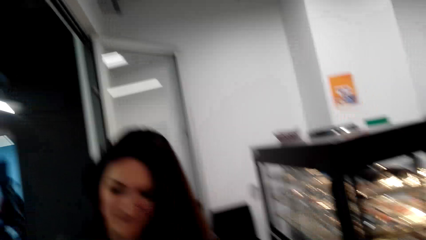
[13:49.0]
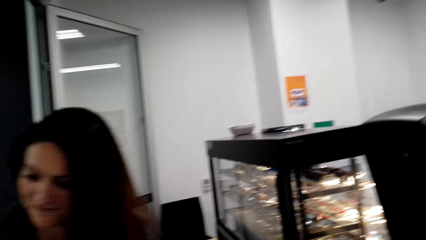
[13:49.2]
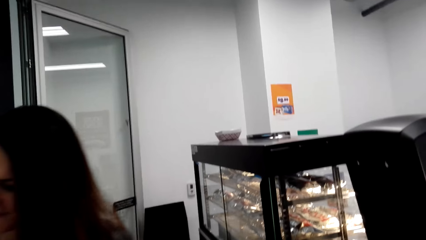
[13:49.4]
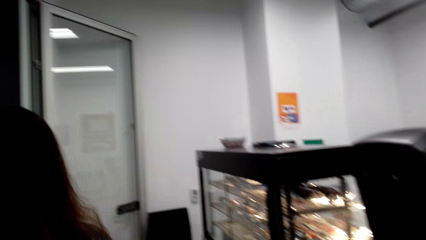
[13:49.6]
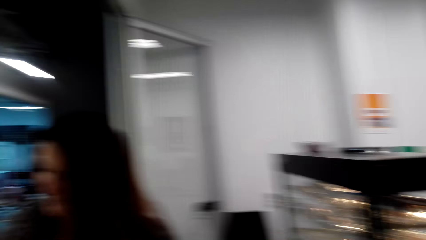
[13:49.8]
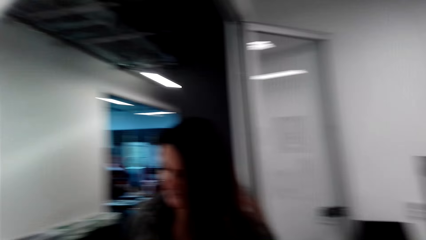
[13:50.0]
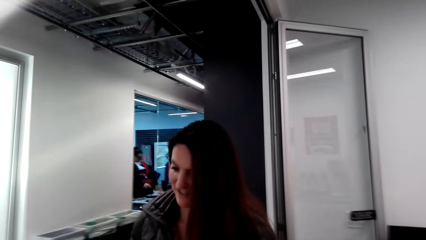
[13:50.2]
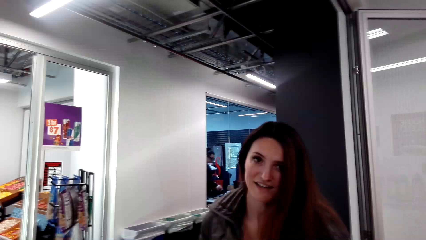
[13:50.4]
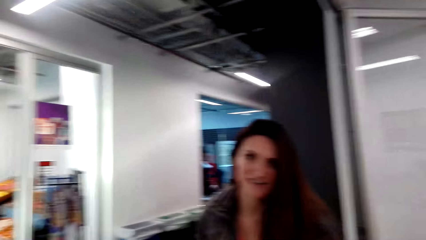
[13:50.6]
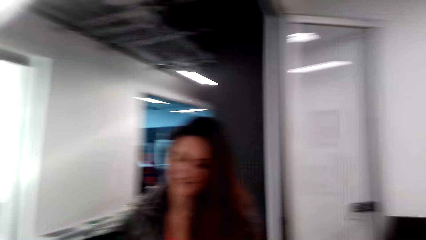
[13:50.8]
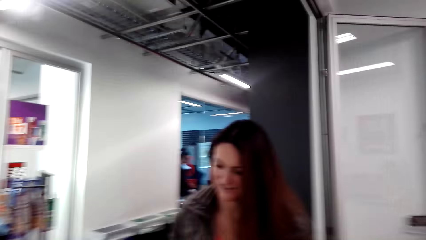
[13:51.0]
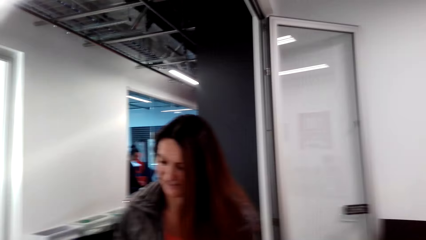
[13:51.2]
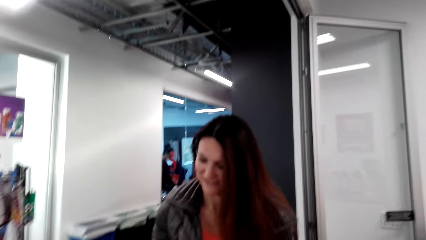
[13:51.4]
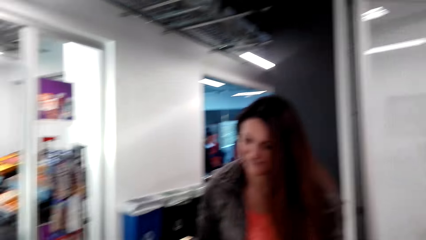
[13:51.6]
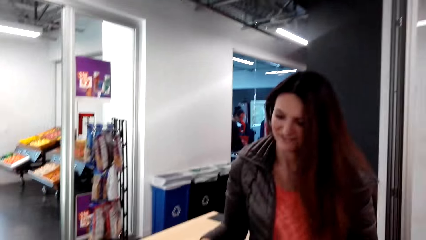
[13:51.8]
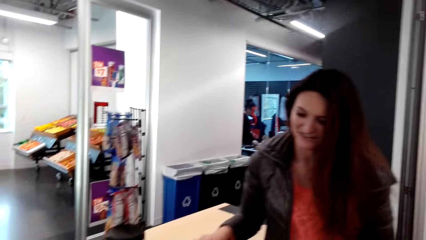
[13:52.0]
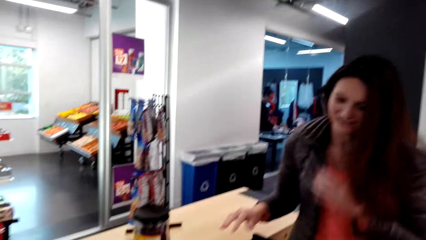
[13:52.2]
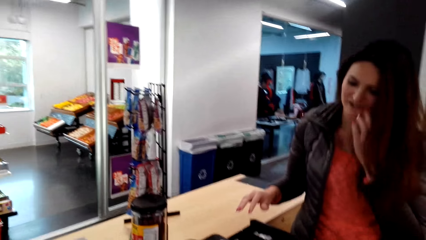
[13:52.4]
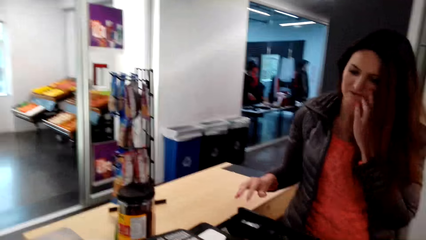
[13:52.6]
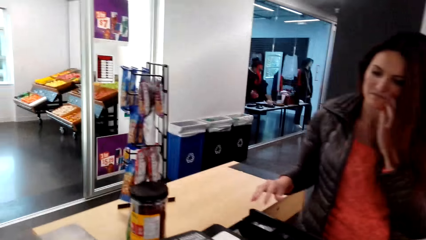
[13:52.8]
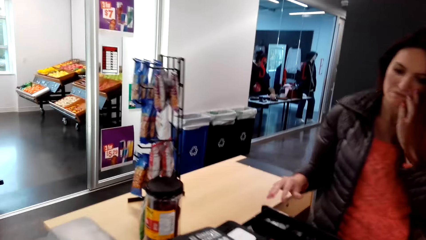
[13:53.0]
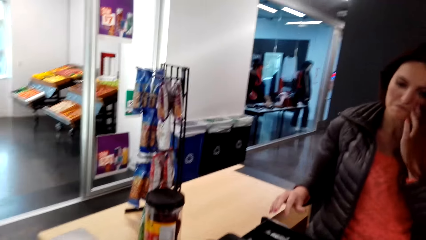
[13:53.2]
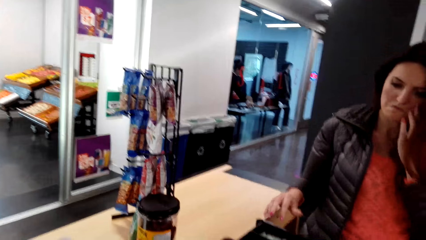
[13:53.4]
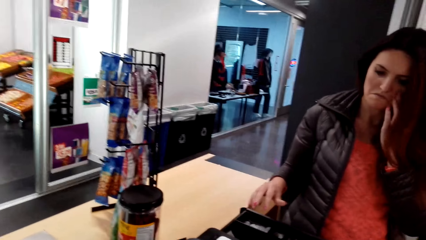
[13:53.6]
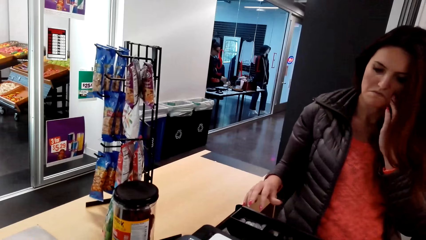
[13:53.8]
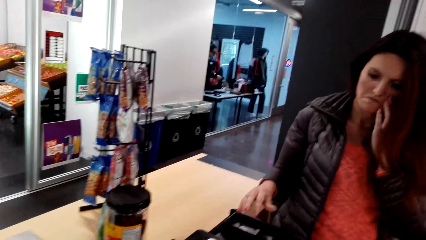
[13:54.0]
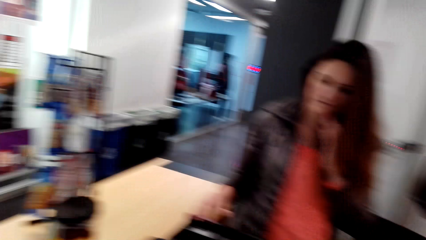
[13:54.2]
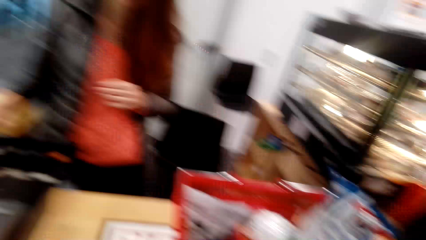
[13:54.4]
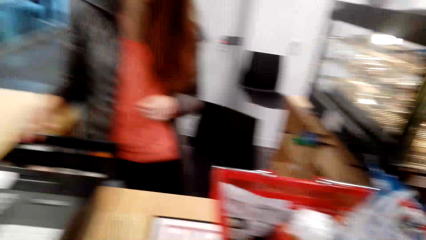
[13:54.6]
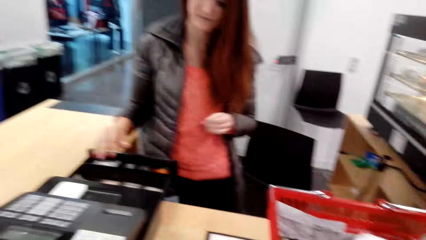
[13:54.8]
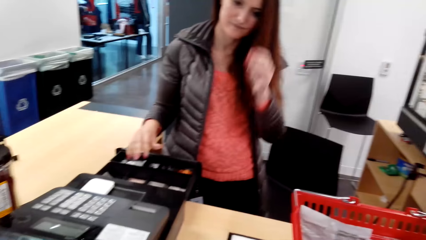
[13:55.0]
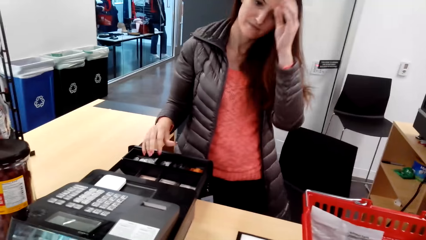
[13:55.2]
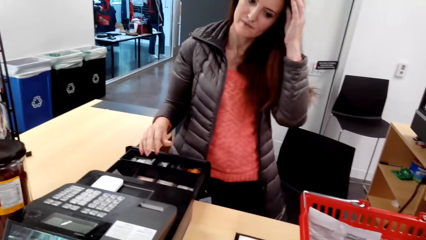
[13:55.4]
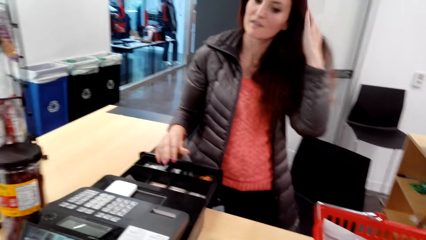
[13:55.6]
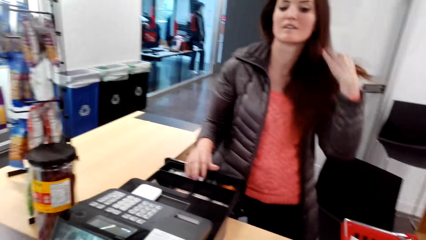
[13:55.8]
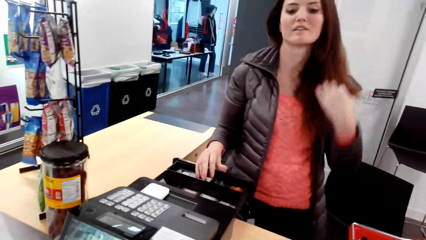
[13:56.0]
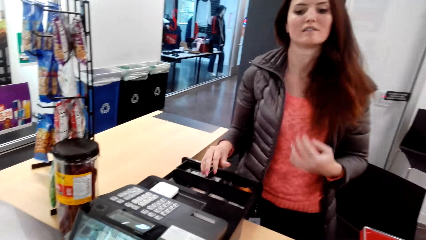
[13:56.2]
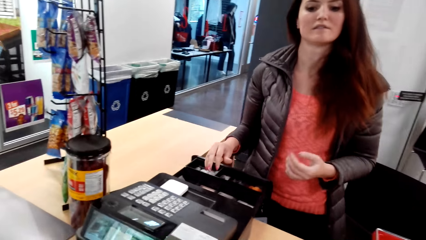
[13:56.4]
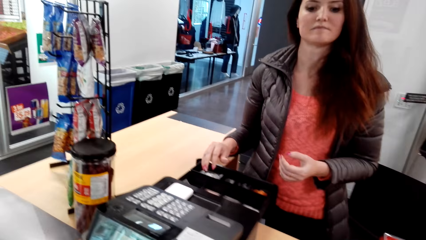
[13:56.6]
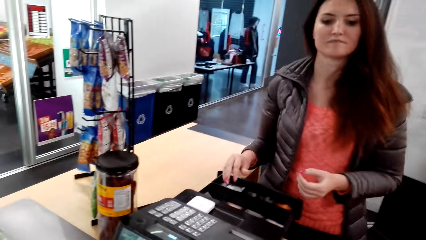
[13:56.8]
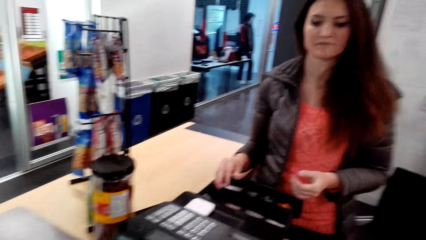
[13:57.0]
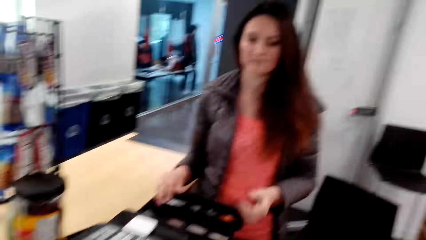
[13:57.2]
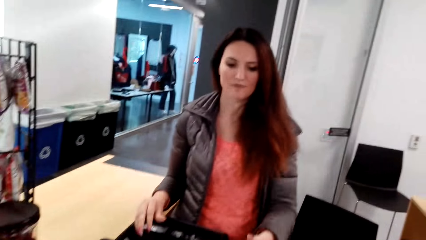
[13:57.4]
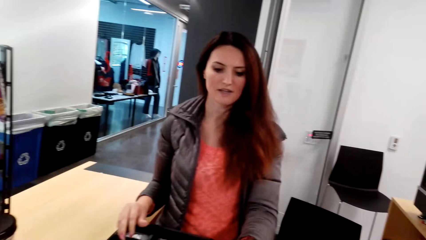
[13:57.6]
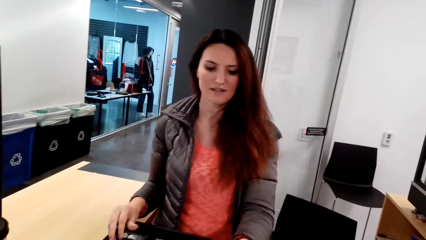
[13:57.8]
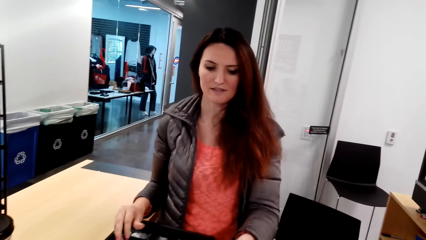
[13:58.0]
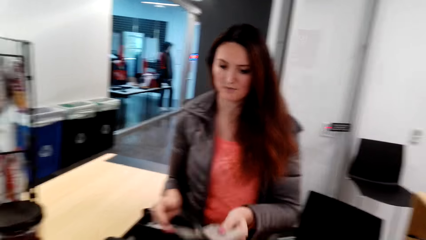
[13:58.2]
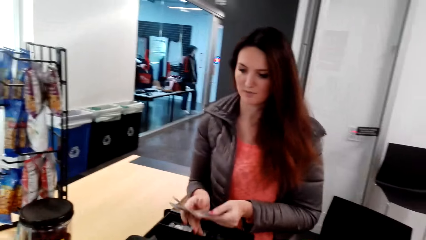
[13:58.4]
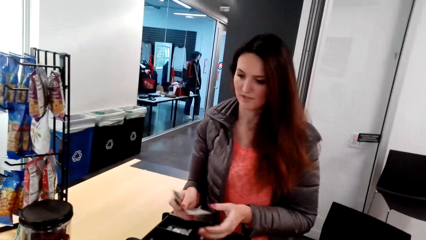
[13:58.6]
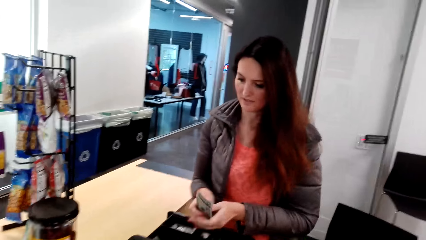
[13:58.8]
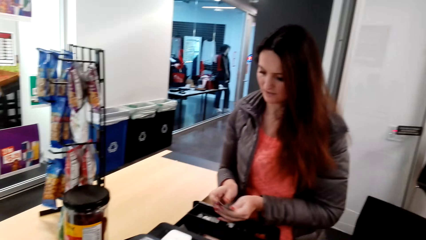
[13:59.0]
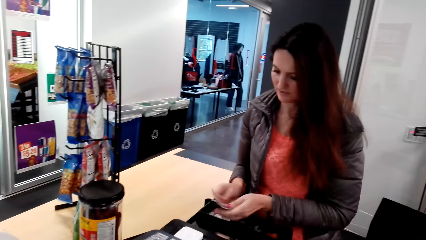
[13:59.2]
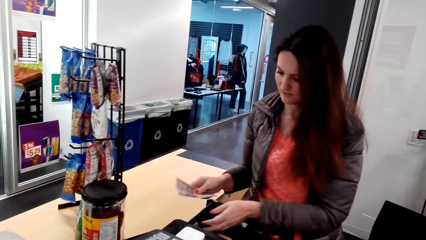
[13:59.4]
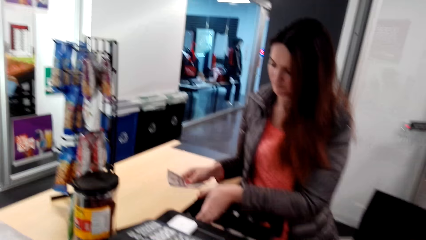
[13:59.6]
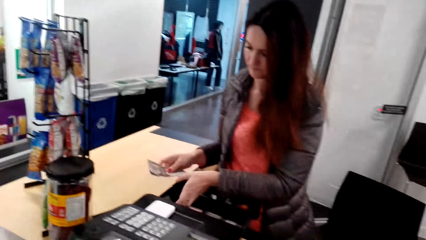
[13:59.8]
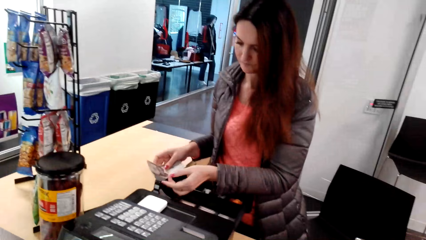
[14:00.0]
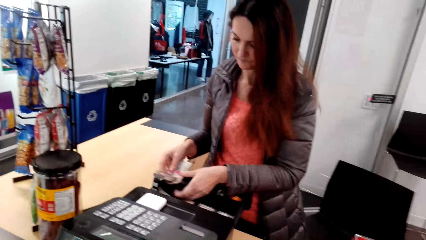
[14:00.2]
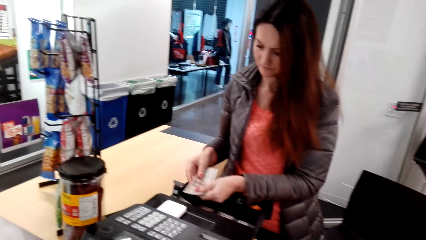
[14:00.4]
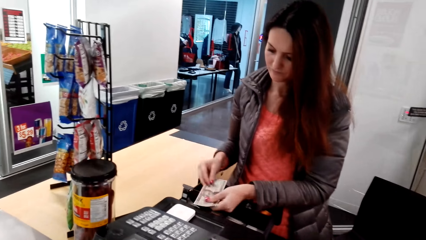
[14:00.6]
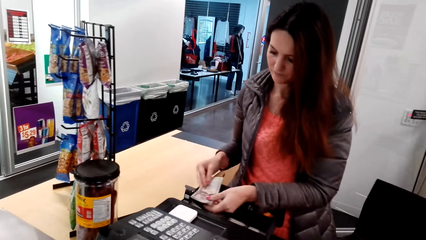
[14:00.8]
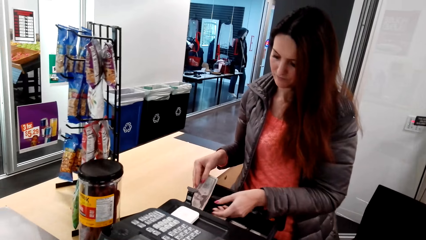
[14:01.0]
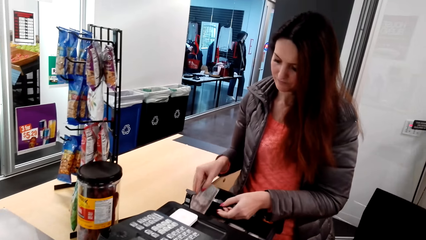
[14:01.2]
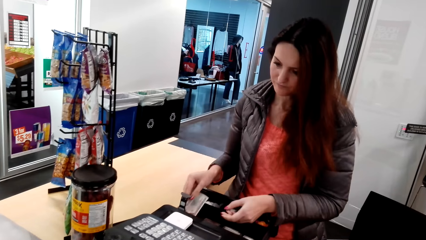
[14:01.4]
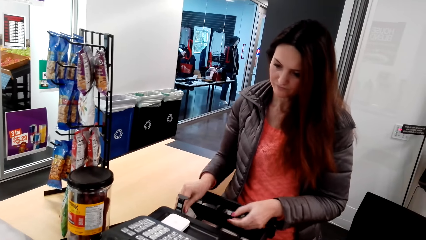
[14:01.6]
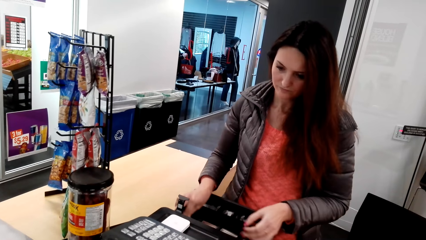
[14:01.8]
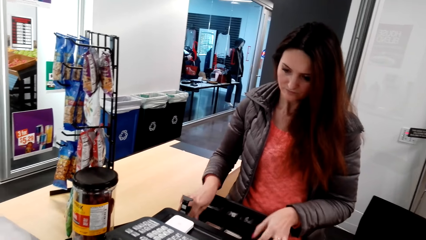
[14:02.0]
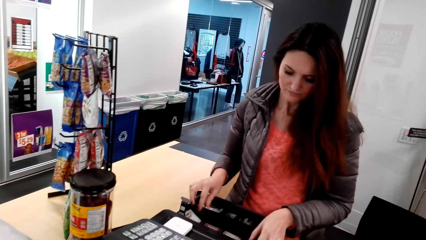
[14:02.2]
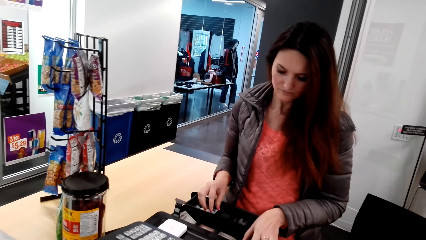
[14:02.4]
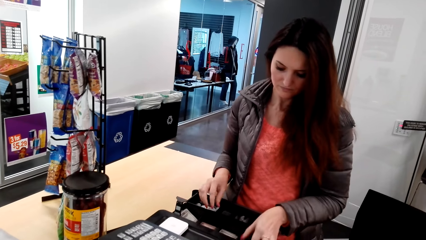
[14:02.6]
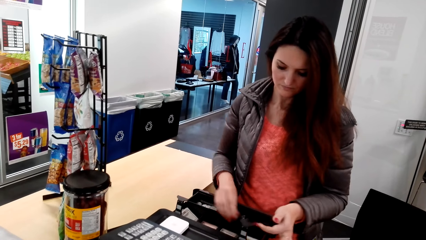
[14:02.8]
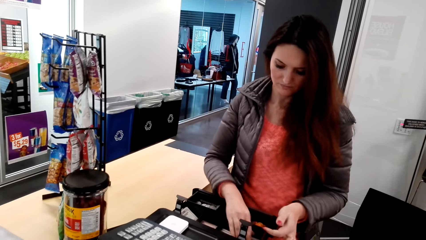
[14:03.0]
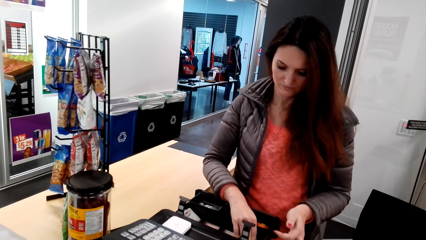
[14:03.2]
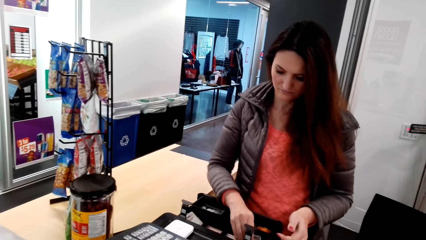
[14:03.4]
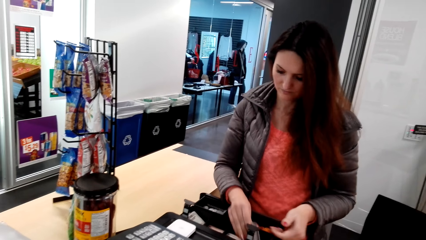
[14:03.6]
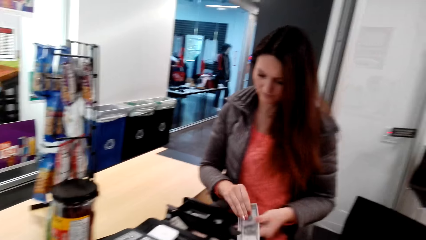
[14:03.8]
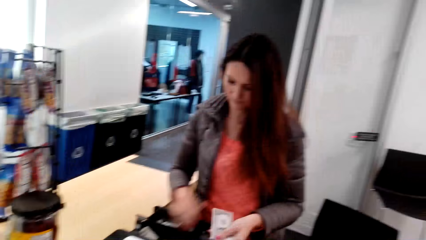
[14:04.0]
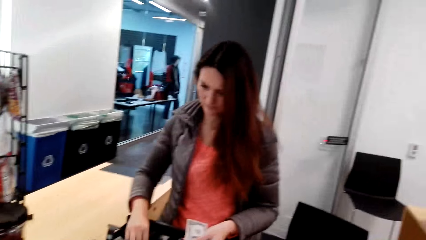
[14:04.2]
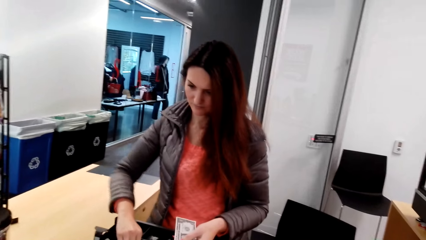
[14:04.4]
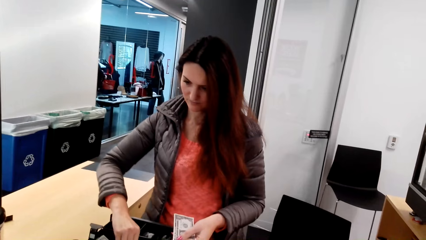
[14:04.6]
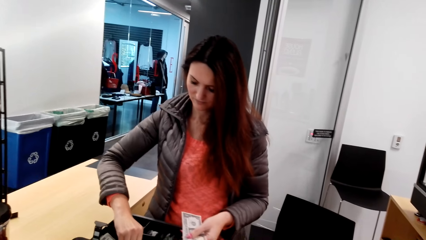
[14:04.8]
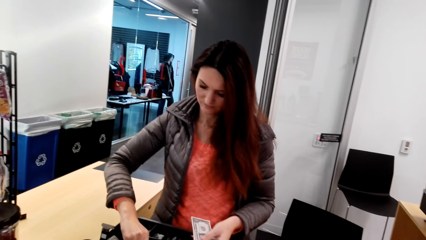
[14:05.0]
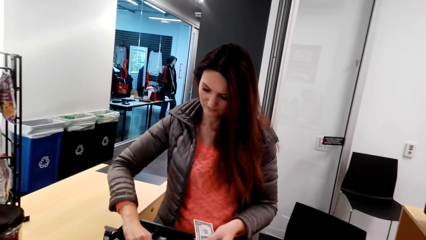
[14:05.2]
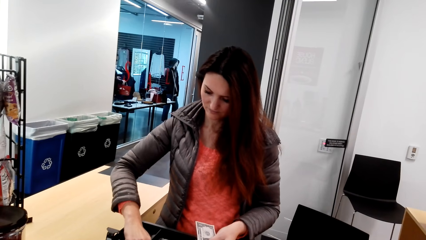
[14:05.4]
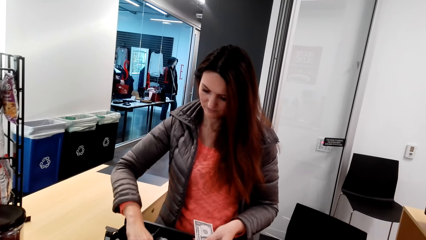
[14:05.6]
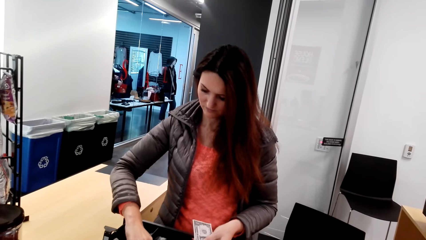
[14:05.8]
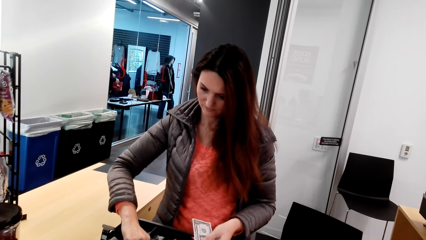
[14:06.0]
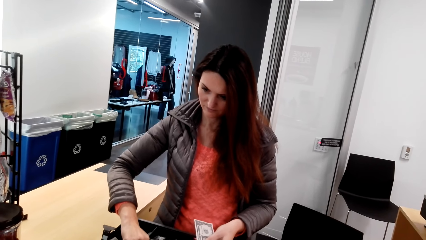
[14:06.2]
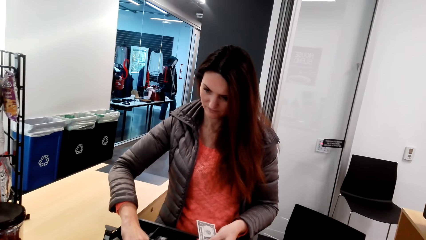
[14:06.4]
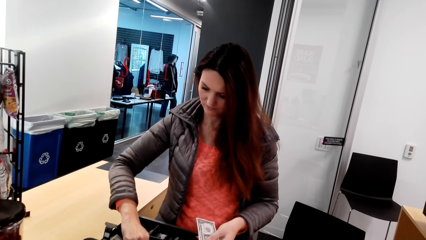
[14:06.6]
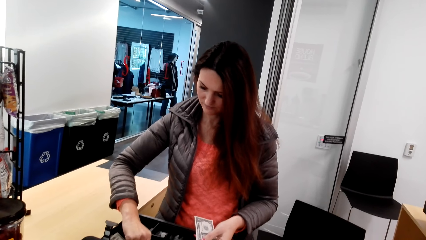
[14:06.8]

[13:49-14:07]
The camera wearer looks sideways. They look around. They look down. They give a cashier some cash. The cashier lifts something. The cashier puts the money in the drawer. The cashier picks the cash. The camera wearer picks the money with the right hand.
